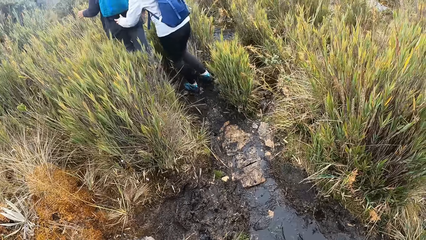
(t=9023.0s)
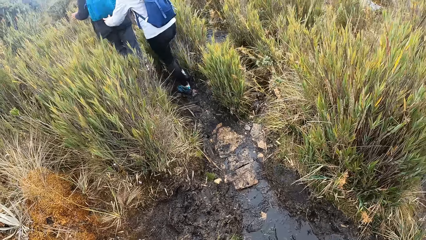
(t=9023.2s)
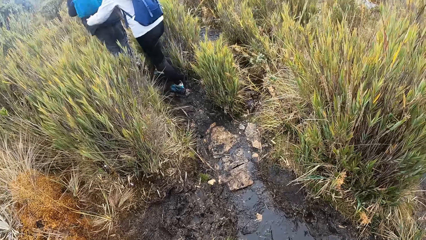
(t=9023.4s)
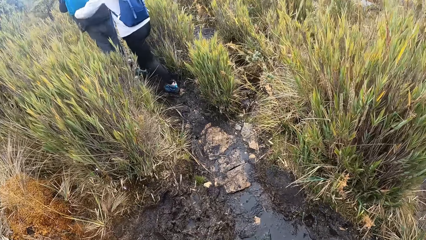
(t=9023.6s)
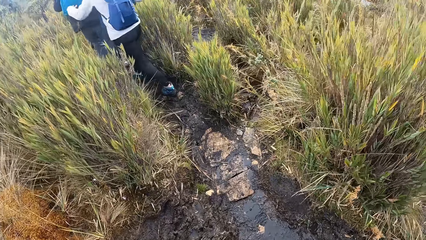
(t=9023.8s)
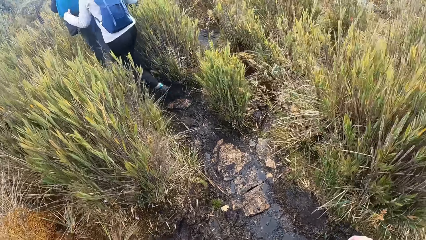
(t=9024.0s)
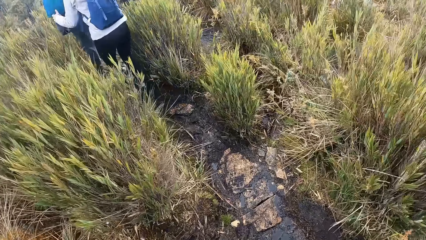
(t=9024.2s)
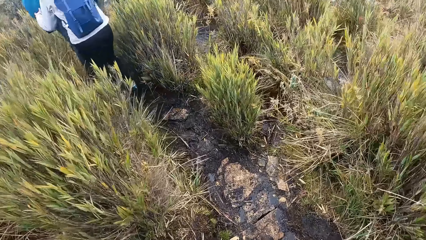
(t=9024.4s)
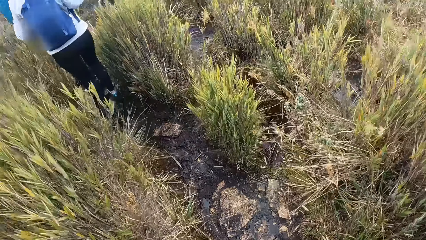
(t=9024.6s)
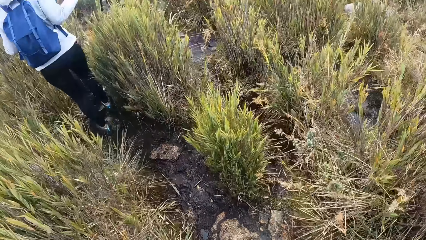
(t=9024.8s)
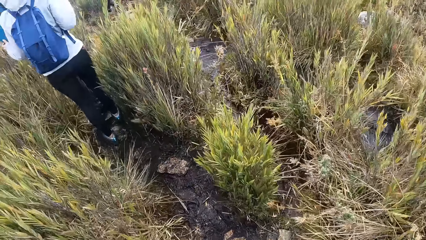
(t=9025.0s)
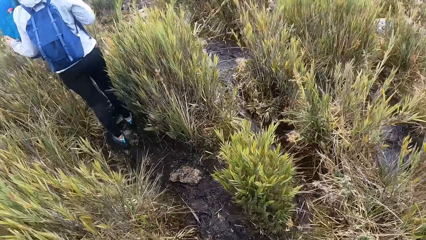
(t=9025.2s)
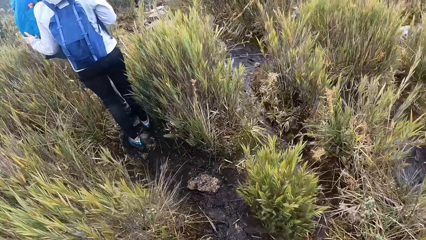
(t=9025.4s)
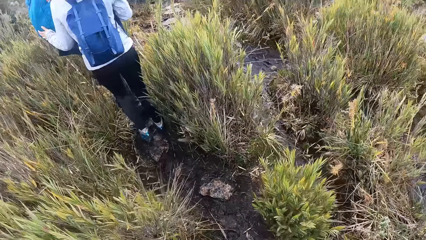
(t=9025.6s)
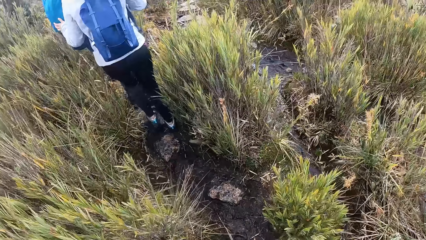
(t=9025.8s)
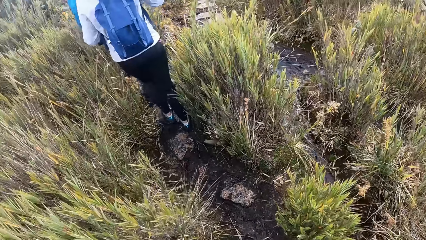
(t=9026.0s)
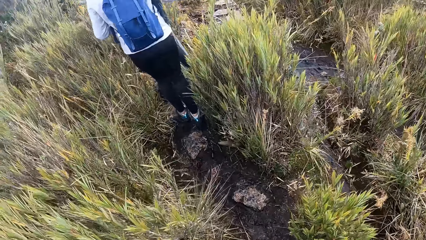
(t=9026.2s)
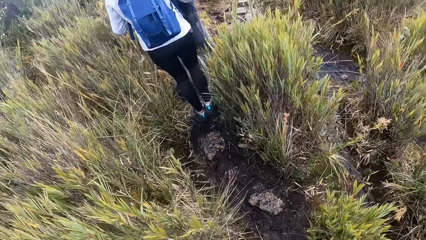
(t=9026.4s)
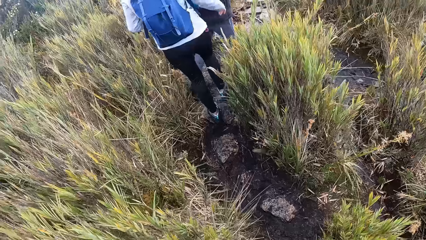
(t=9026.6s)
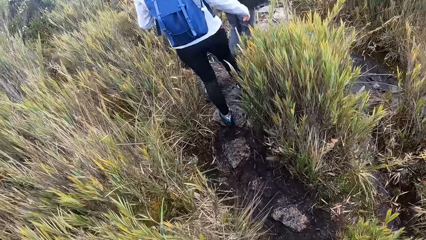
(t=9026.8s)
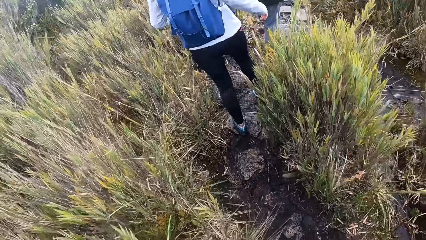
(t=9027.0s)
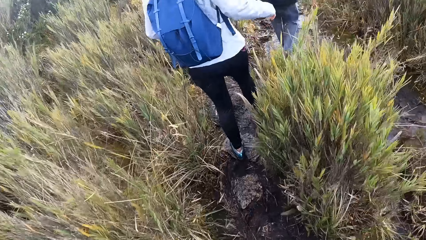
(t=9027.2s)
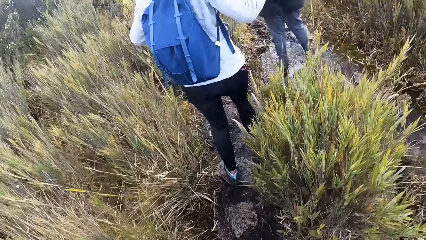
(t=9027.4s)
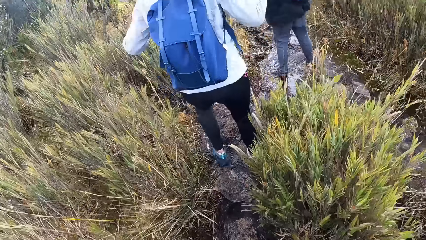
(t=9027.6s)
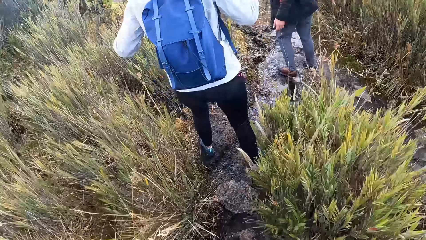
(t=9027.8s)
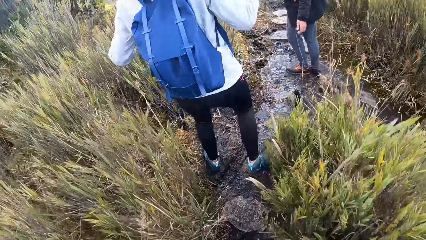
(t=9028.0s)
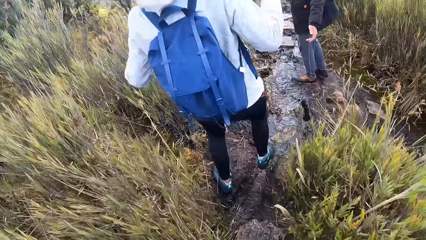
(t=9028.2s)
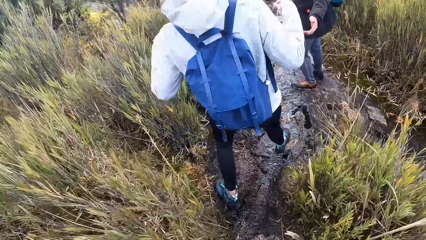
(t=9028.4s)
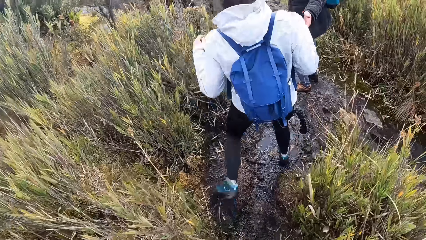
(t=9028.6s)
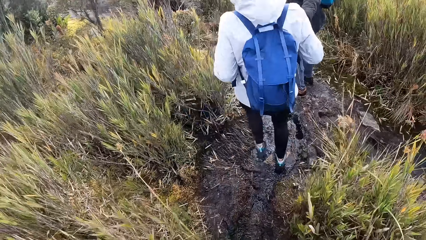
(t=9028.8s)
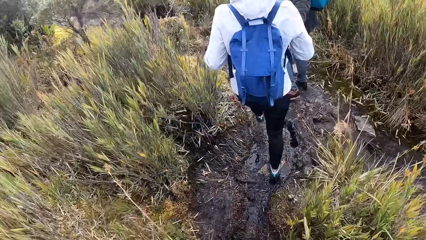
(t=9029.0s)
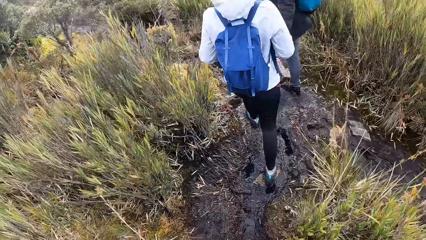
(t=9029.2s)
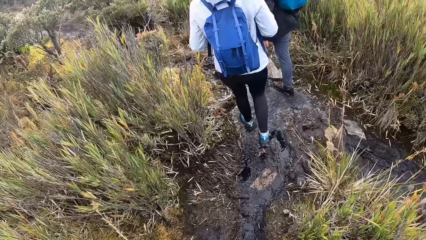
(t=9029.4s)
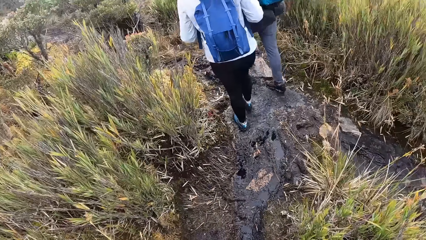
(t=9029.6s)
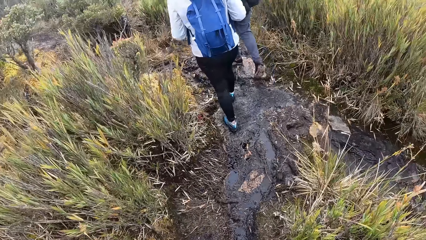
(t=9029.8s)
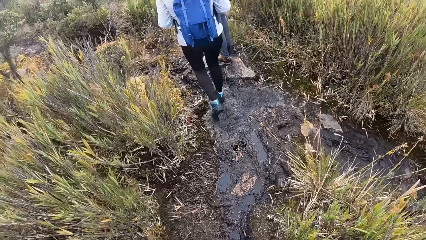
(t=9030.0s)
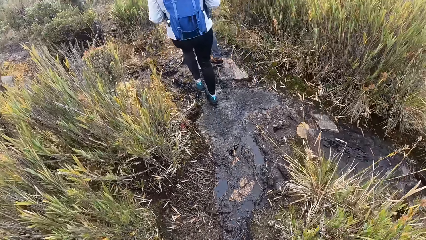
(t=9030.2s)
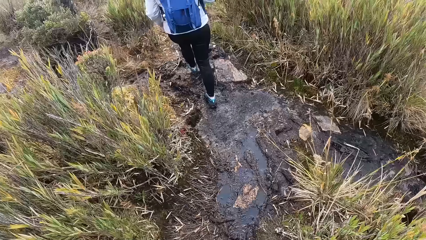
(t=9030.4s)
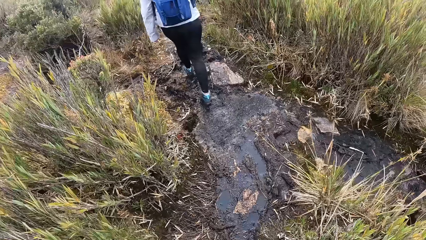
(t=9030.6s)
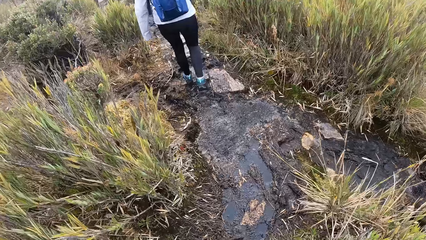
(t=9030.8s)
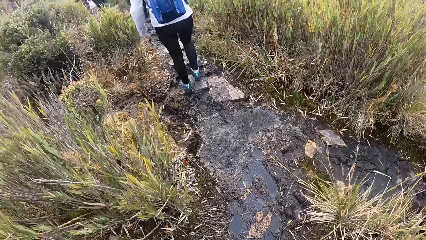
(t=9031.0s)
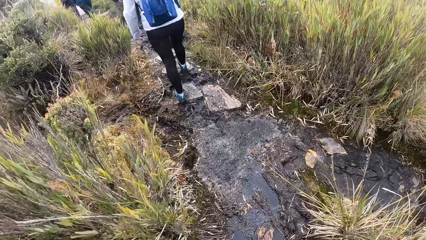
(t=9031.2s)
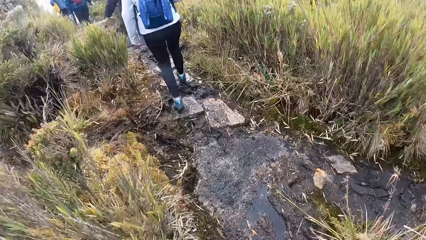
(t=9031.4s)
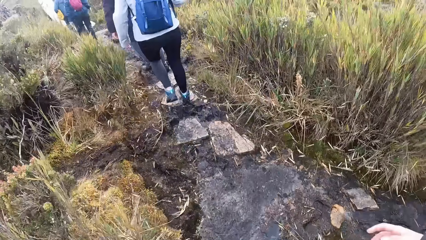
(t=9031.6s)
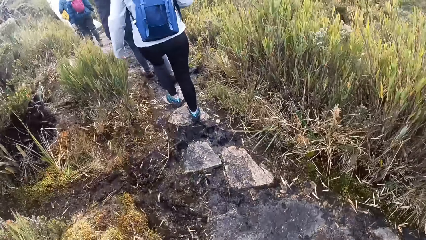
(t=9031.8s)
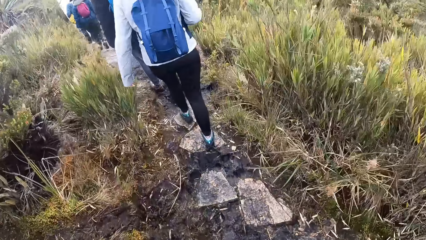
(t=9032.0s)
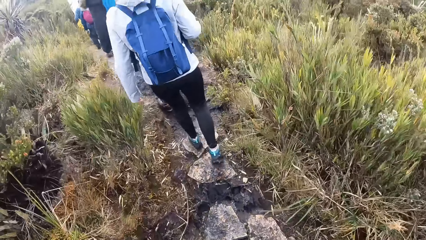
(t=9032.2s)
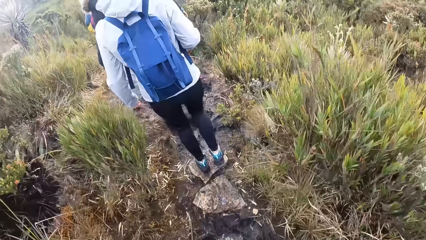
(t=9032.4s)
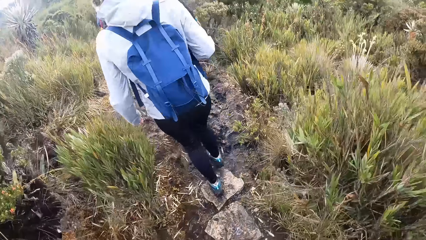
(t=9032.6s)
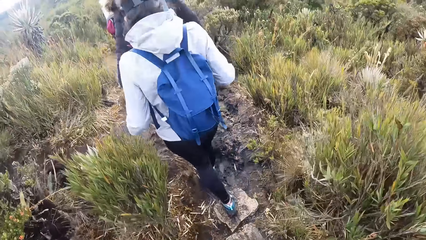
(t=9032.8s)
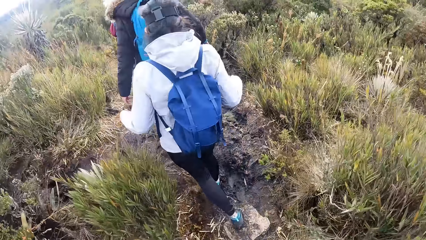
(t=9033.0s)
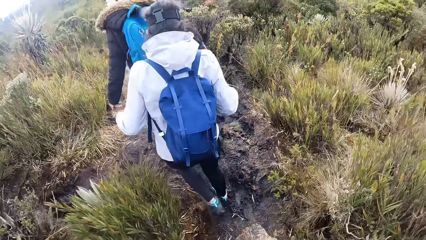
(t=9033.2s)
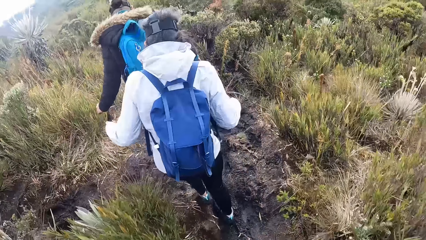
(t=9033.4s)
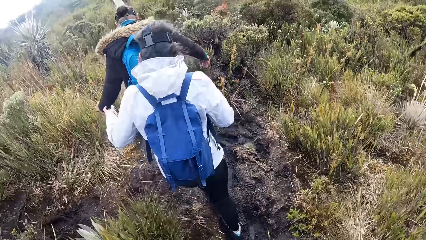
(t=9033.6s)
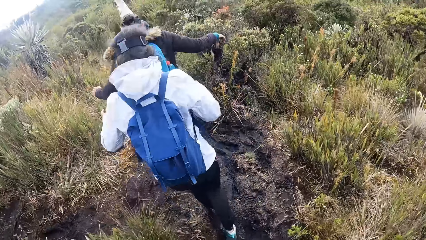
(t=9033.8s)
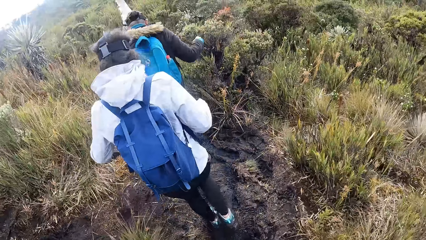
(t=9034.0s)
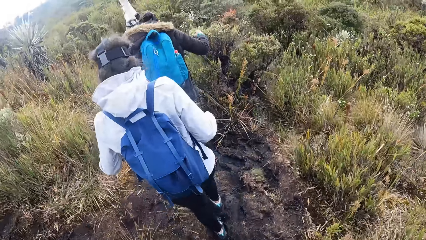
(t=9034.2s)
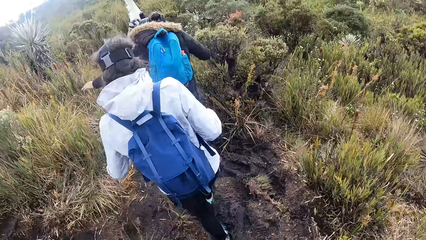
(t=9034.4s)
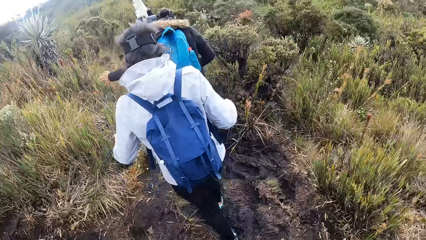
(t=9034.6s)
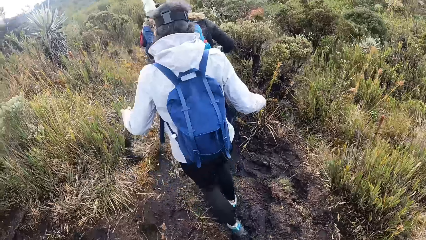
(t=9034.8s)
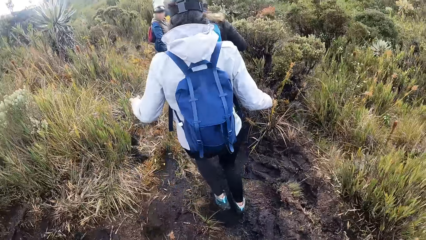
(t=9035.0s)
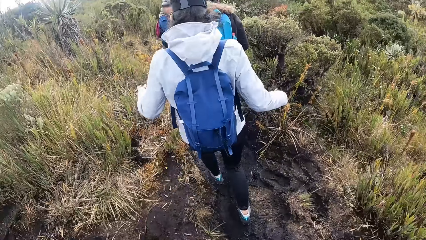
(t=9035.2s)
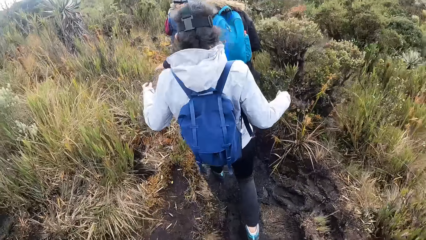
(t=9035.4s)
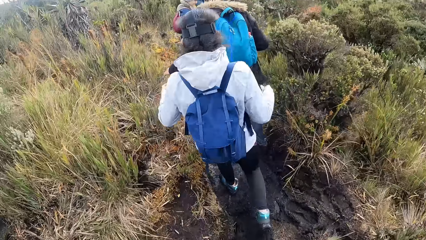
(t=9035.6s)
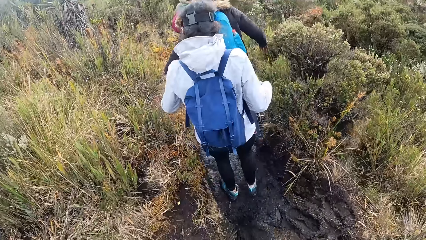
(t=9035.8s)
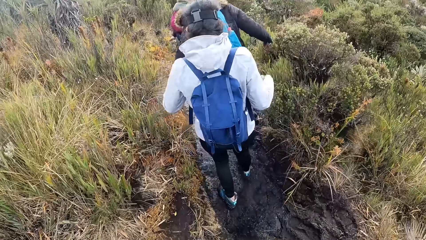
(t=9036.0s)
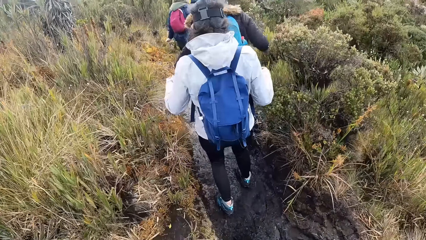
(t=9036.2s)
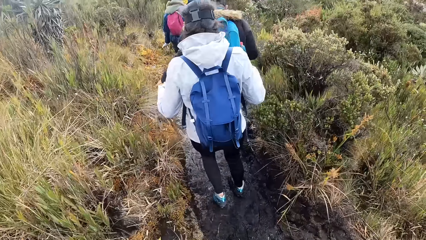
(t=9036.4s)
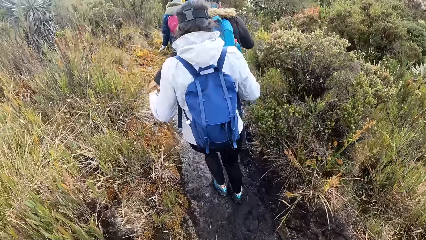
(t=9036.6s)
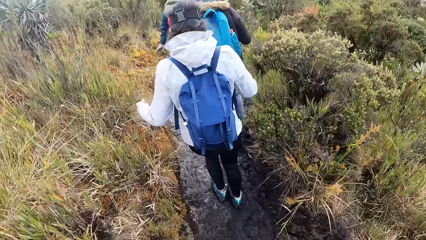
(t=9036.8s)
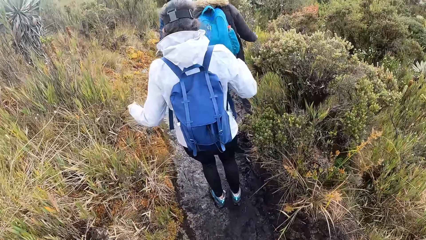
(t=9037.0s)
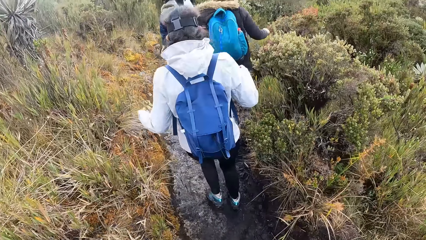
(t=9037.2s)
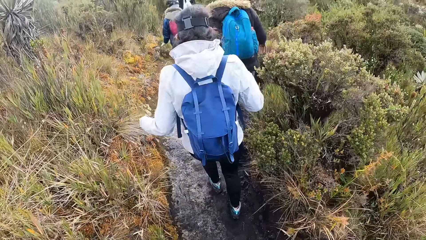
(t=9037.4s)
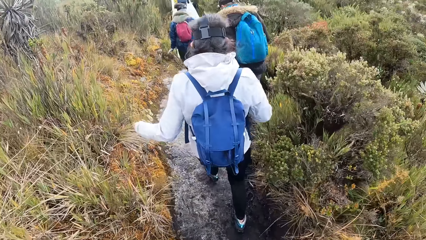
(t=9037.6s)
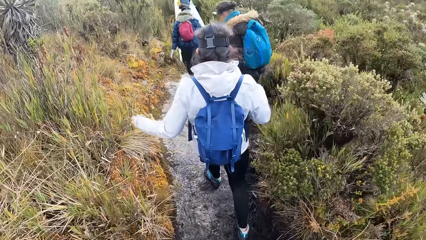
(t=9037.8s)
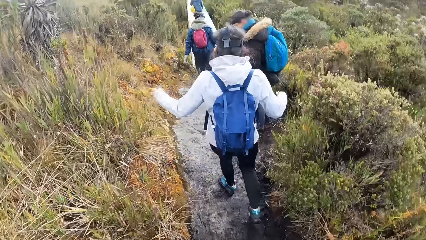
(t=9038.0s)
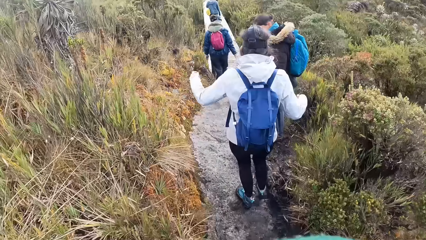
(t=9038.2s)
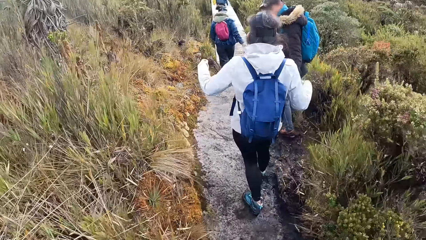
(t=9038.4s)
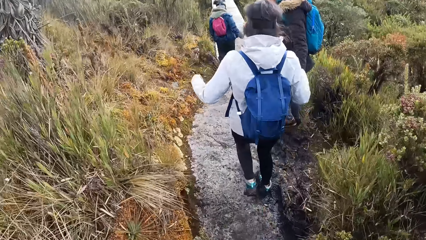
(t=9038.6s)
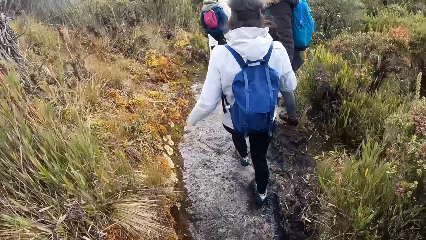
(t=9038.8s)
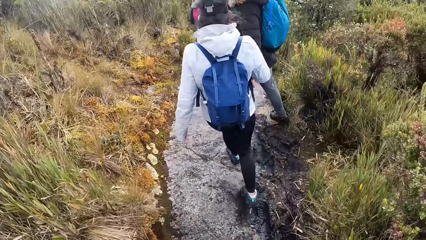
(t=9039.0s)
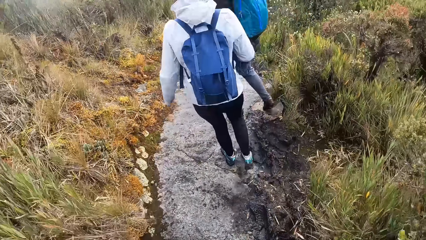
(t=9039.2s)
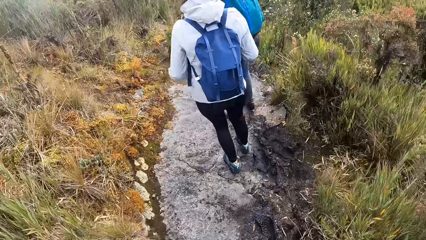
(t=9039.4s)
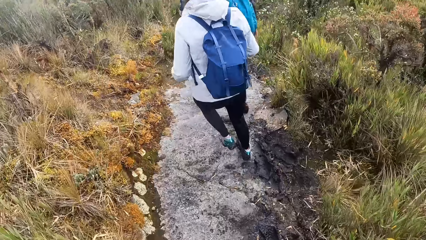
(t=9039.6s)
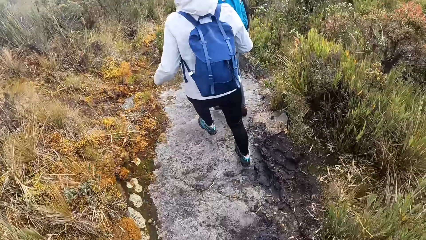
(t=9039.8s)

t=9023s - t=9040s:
A lady touches a bag.
